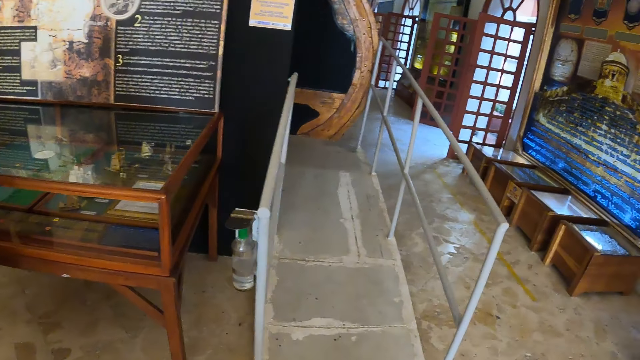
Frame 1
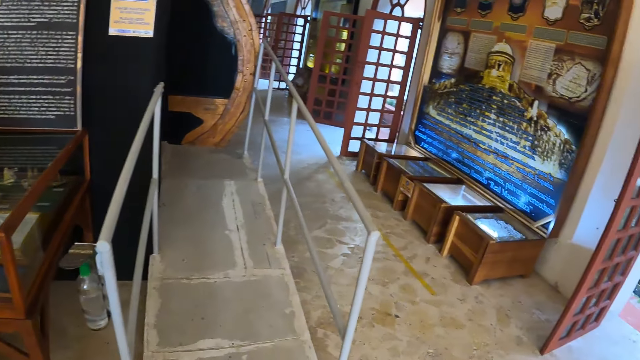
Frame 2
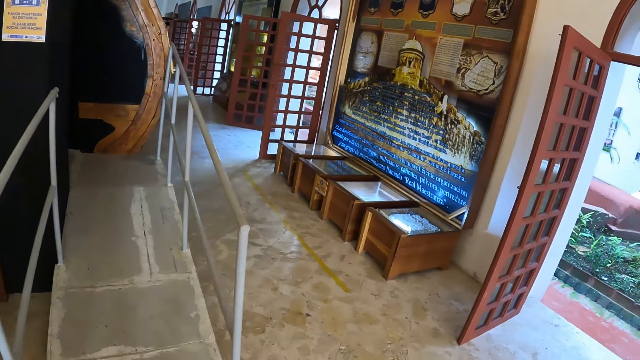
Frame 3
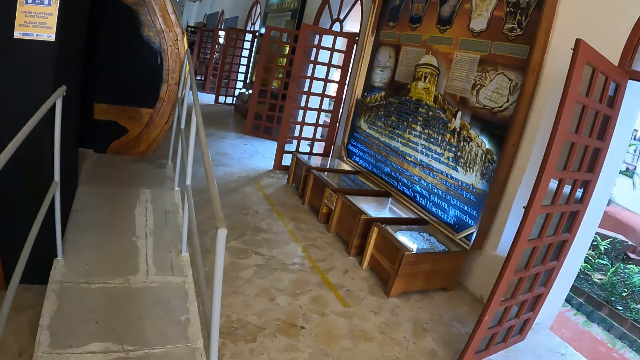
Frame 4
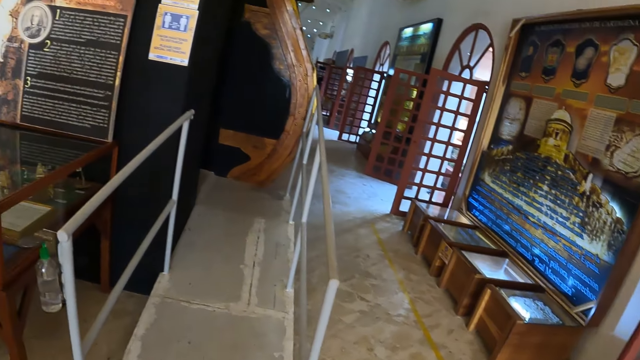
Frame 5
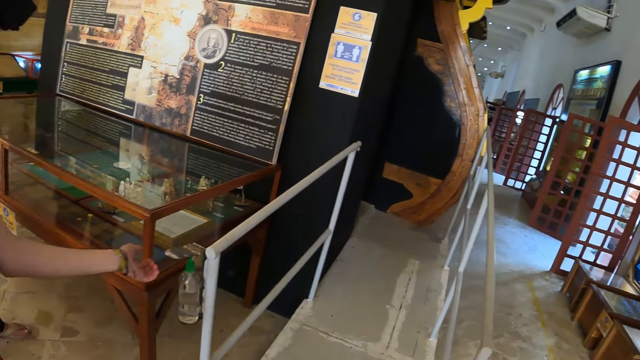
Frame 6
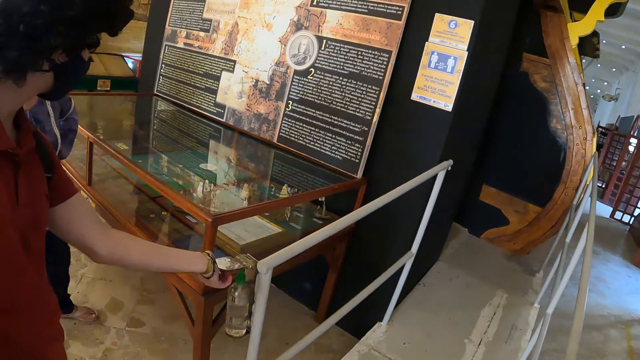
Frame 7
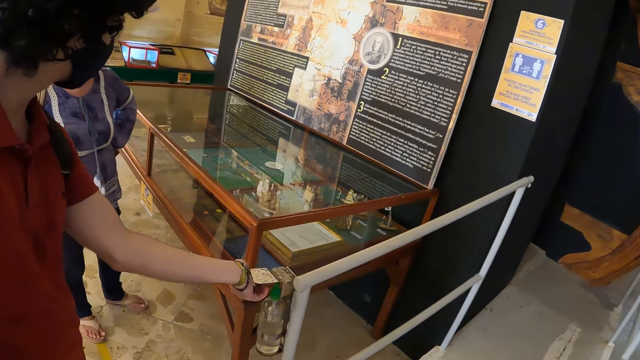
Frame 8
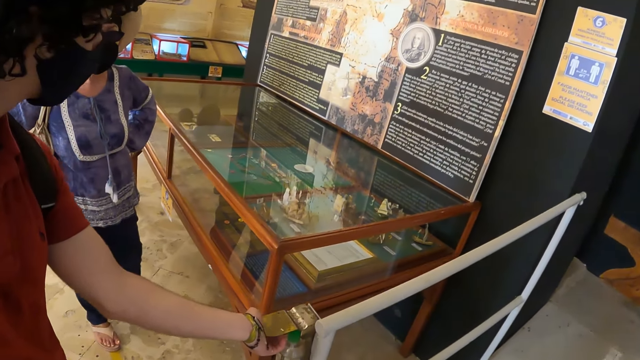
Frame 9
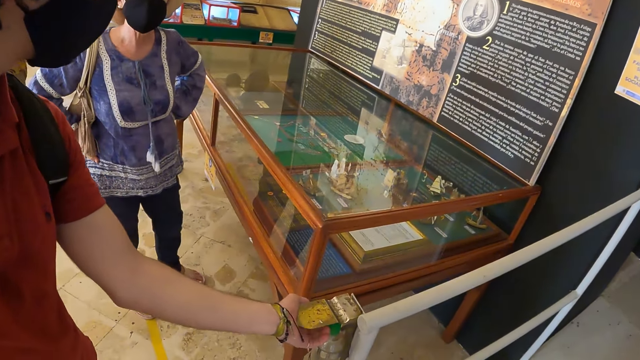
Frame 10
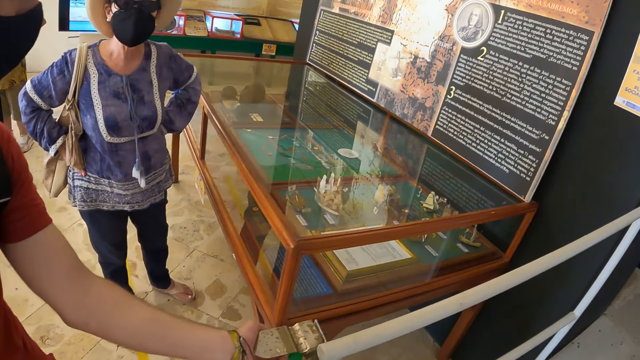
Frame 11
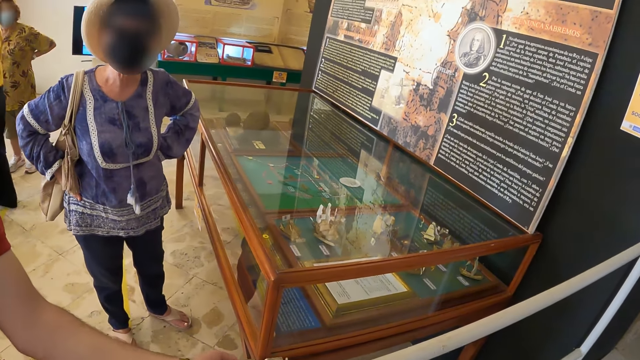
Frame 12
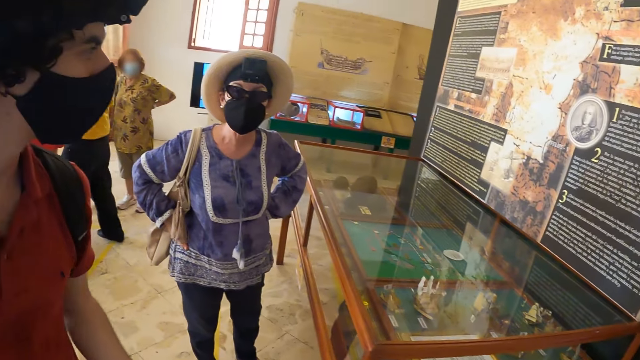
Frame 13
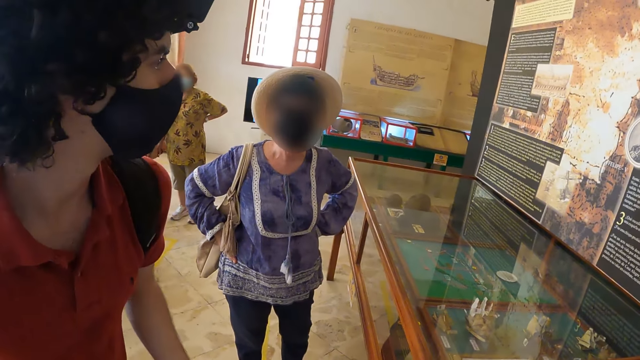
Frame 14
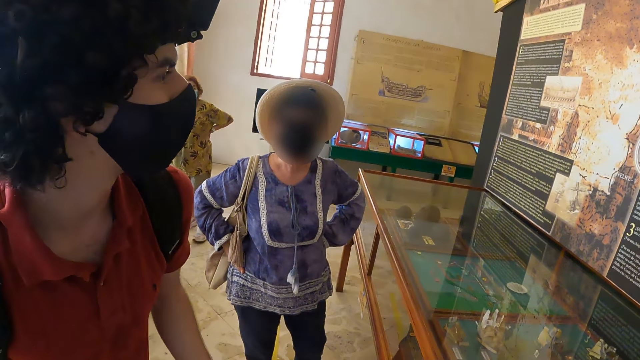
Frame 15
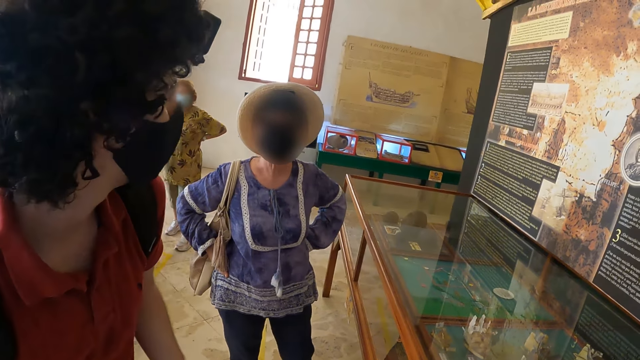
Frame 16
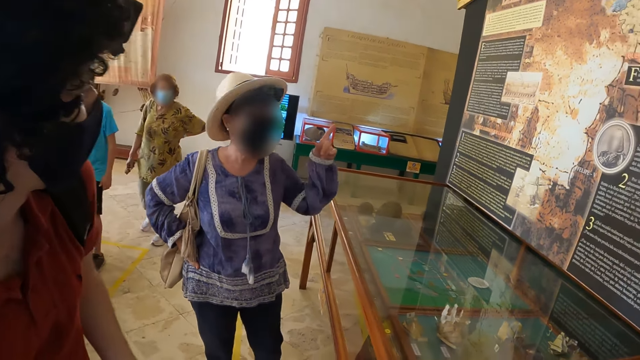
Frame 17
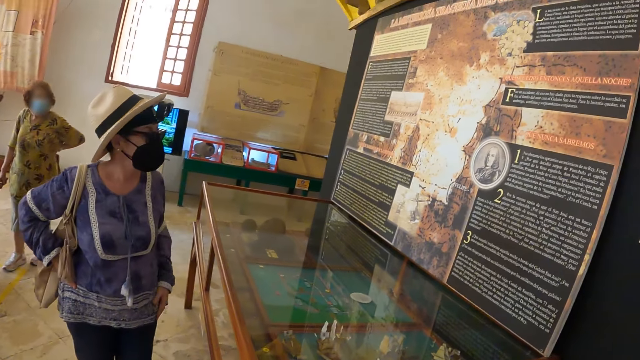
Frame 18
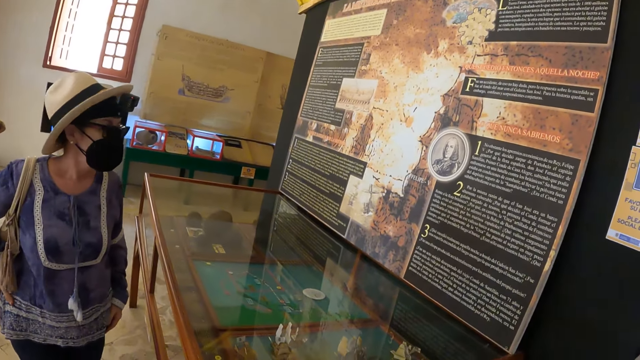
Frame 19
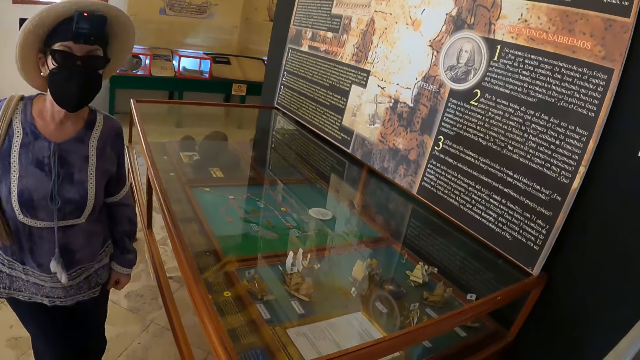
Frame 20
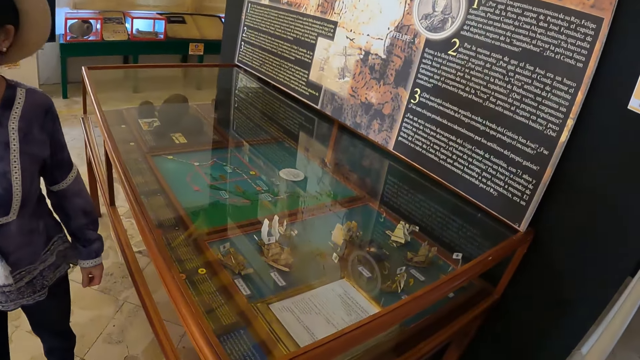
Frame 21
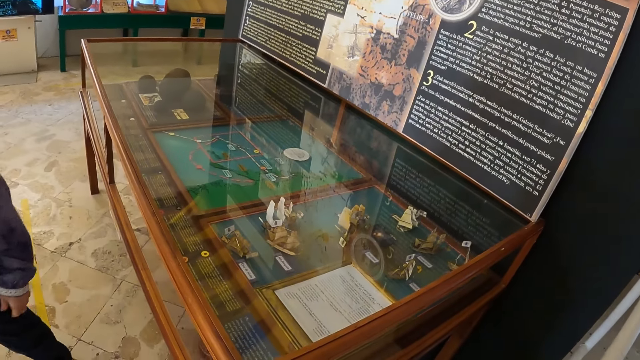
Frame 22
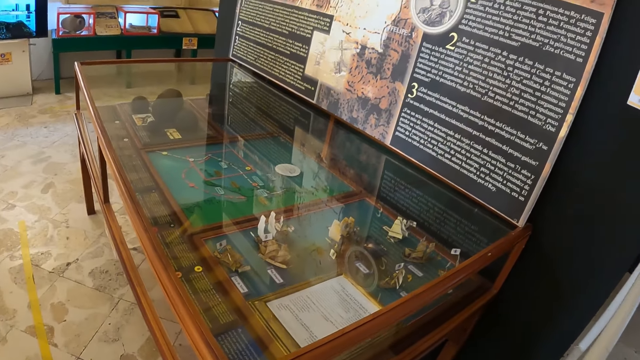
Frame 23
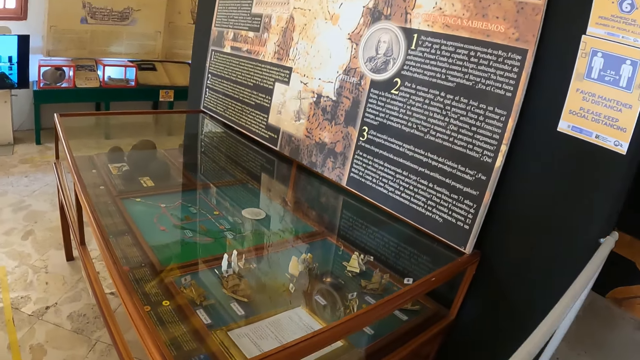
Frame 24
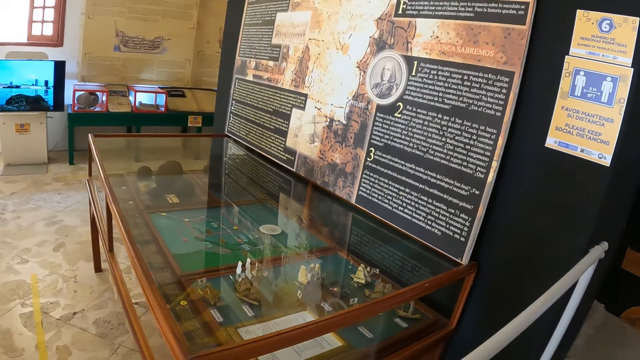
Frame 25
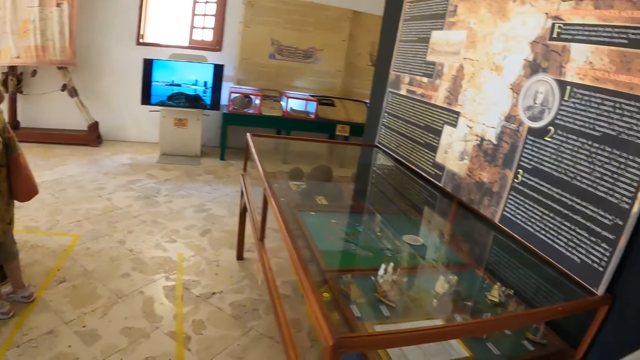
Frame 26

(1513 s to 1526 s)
A man applies the detergent on the hand. A woman moves the hand. She puts the hand down. She makes a step.

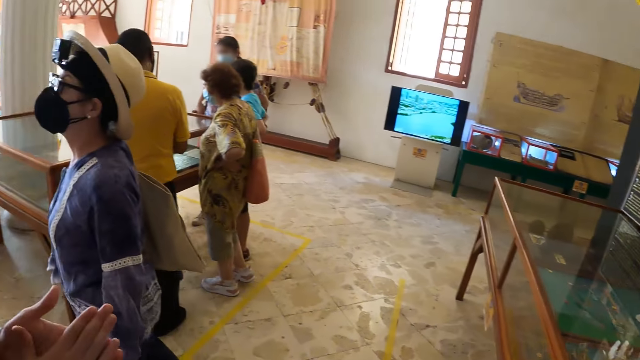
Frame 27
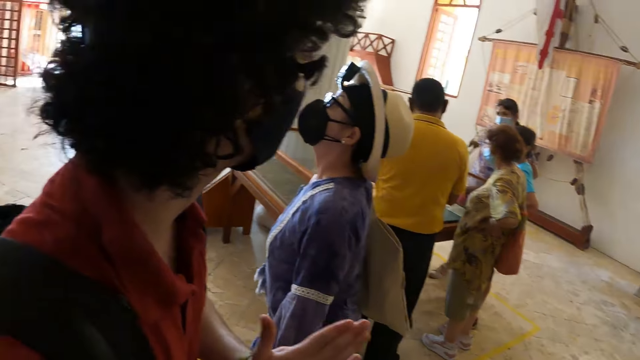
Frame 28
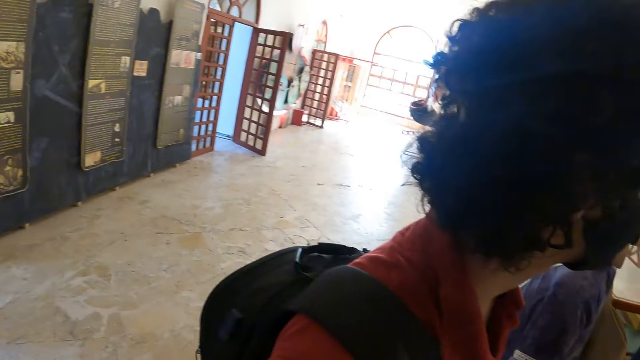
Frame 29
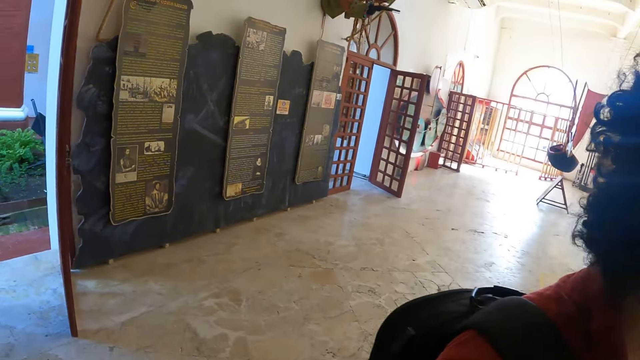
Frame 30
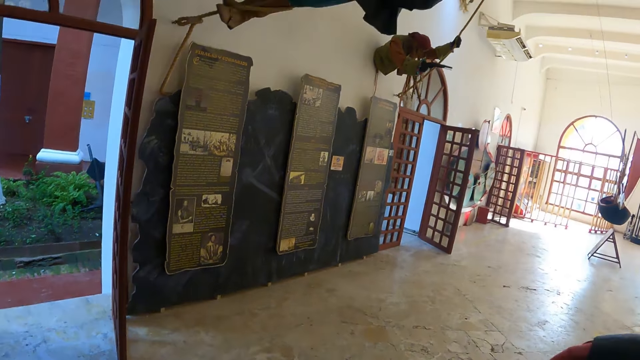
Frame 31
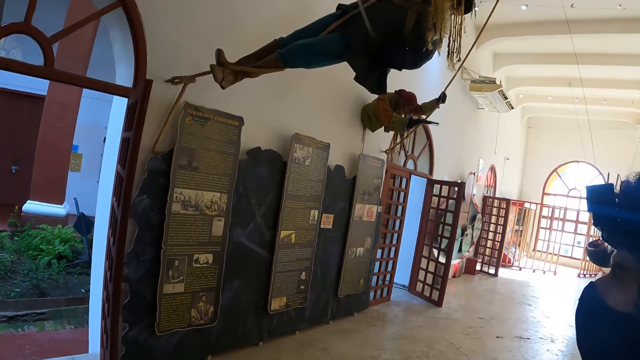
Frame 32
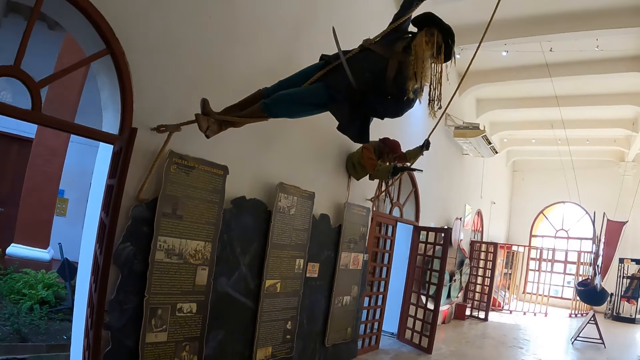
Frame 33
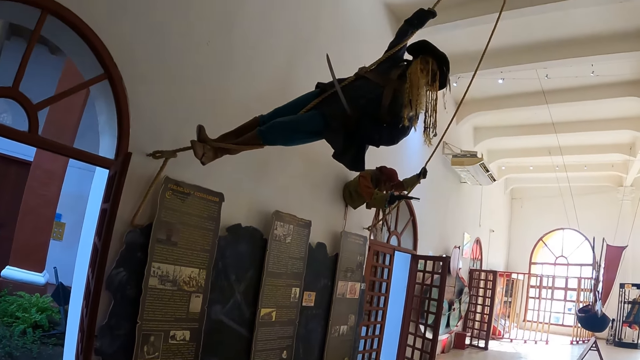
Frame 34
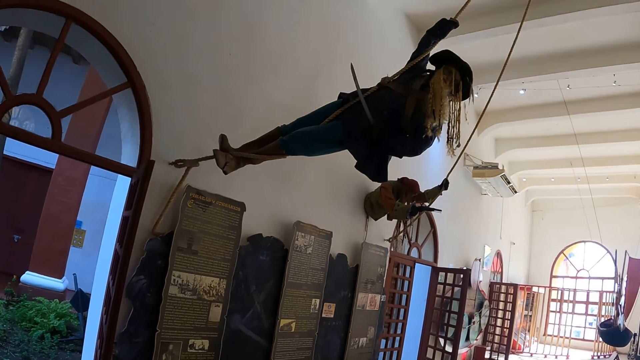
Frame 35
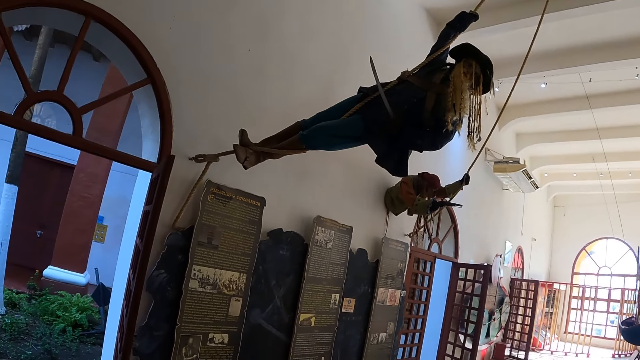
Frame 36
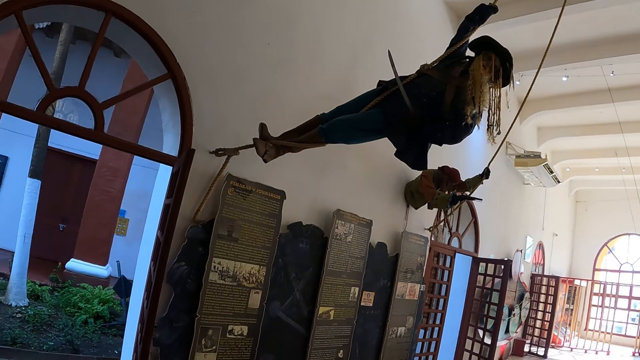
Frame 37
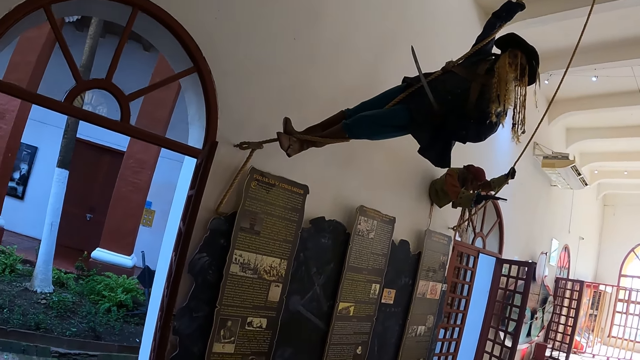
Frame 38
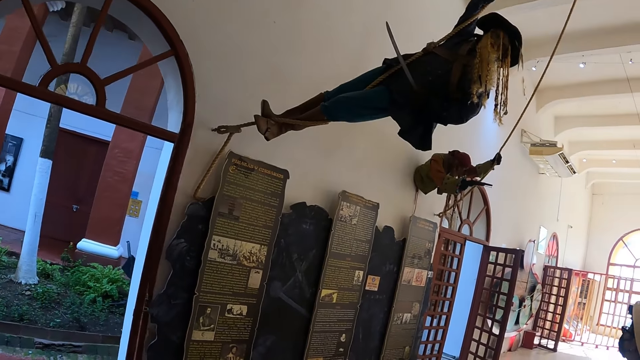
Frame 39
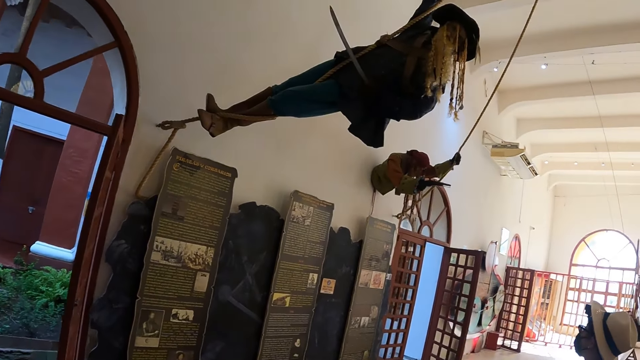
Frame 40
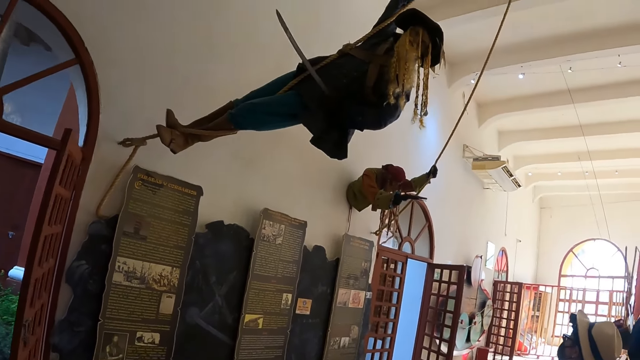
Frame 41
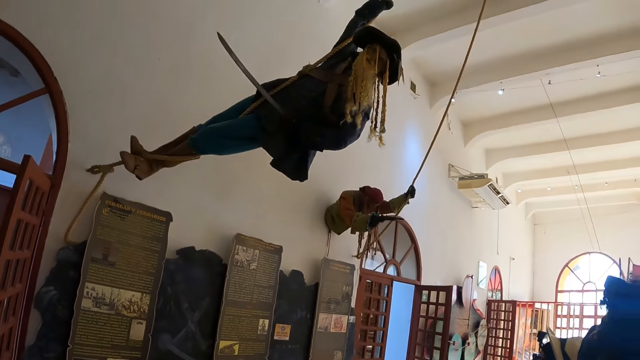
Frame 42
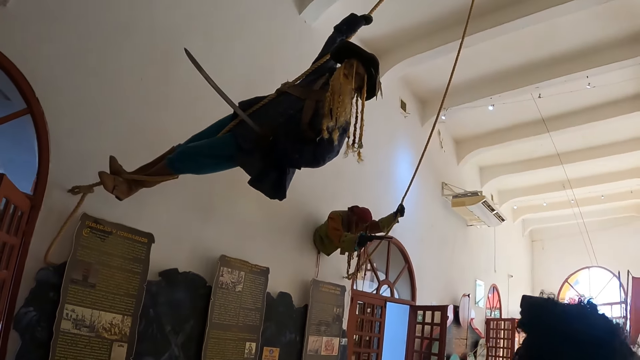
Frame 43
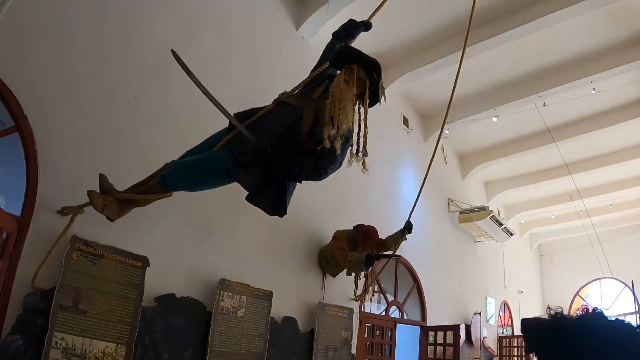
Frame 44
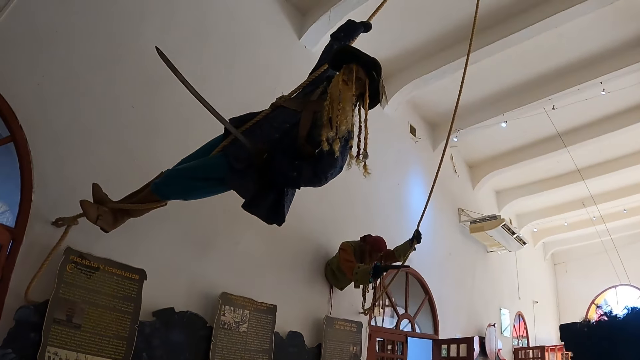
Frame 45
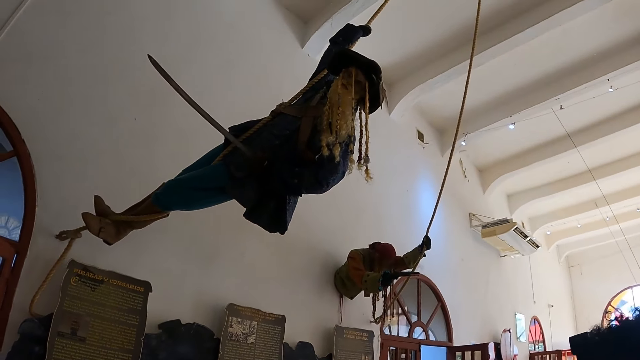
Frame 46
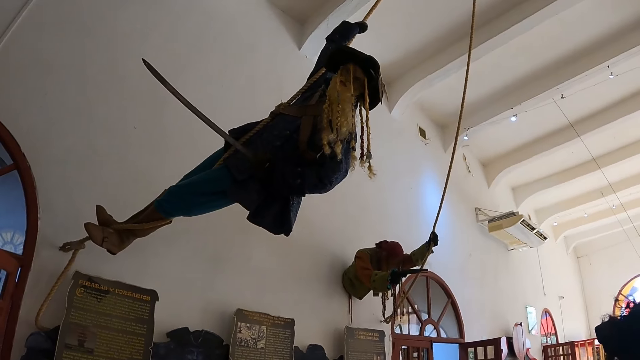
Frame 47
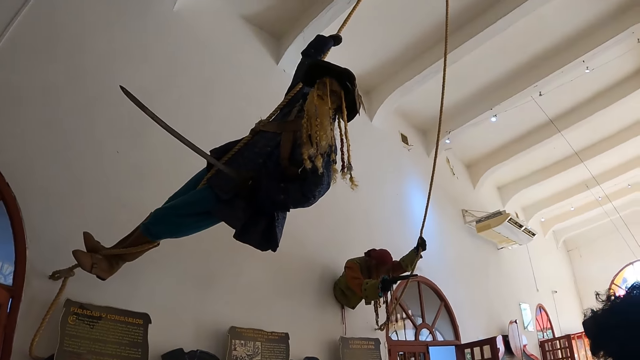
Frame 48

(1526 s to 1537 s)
The camera wearer stares around the building.
